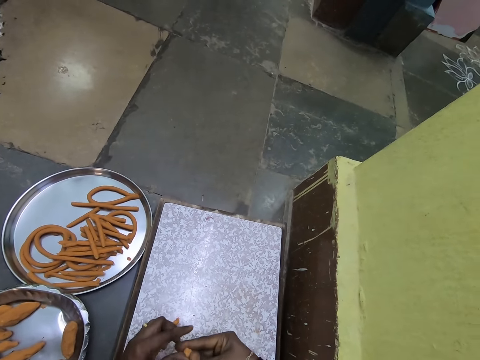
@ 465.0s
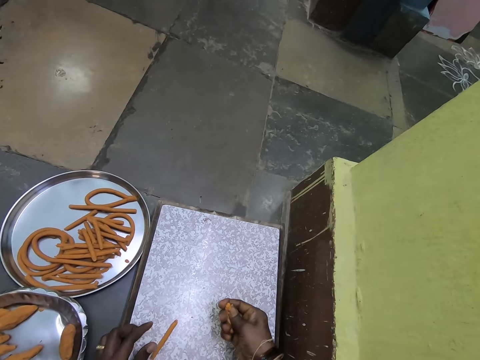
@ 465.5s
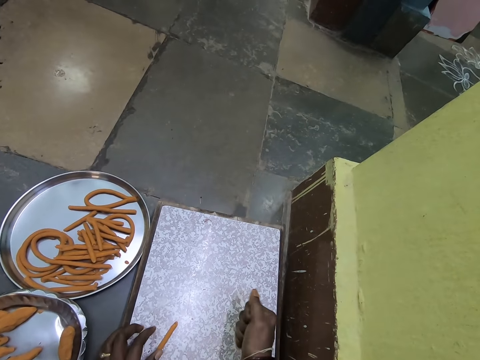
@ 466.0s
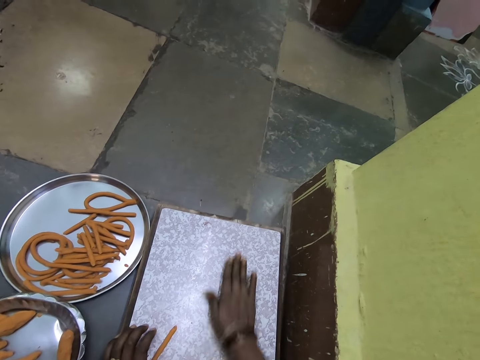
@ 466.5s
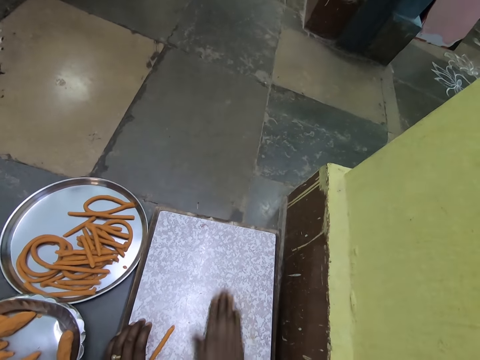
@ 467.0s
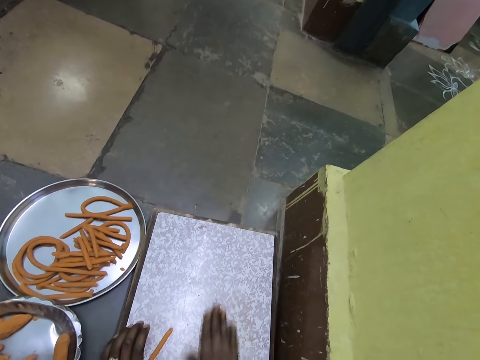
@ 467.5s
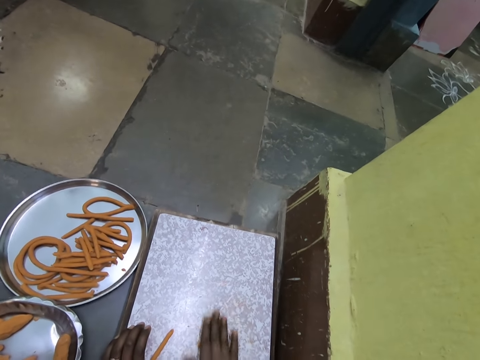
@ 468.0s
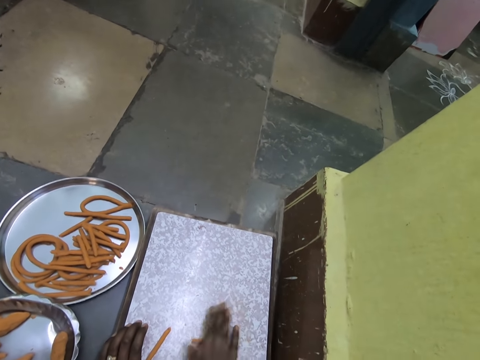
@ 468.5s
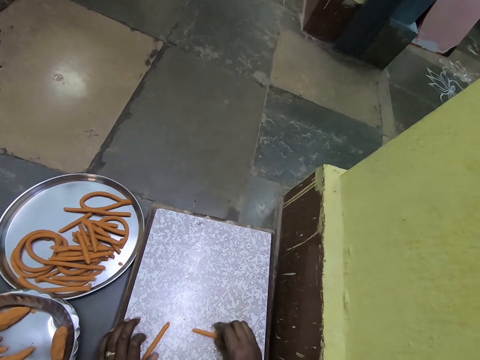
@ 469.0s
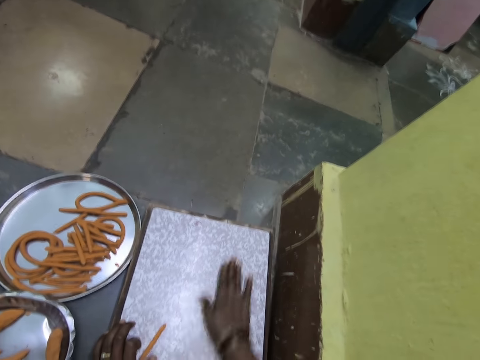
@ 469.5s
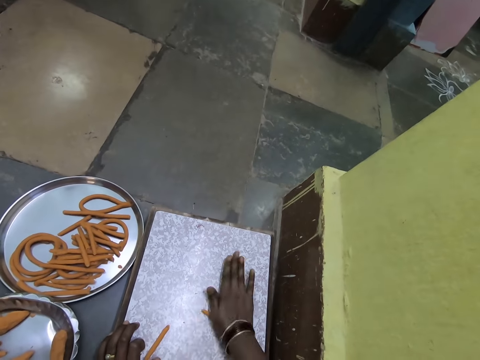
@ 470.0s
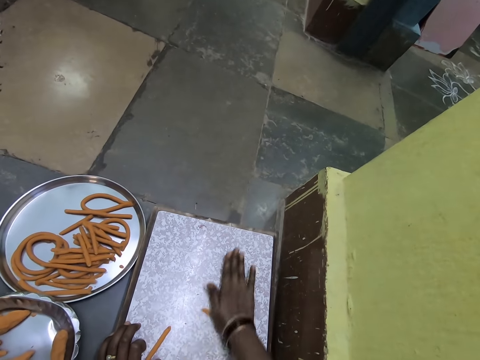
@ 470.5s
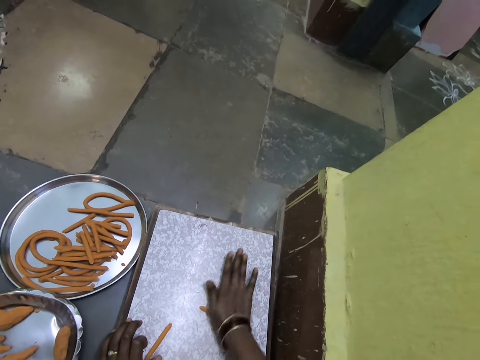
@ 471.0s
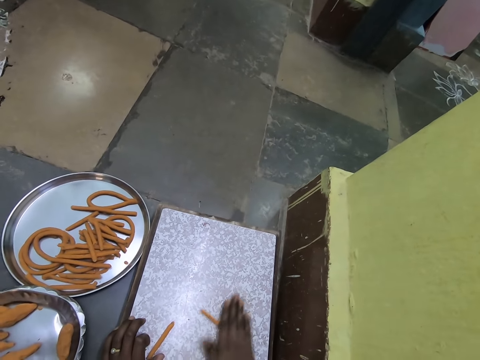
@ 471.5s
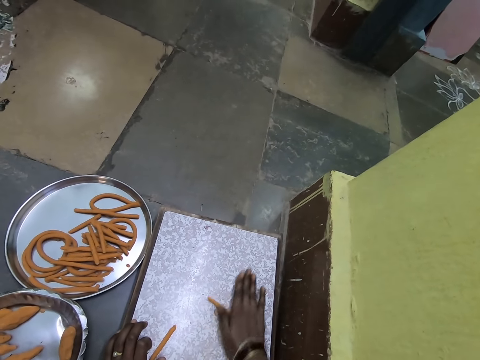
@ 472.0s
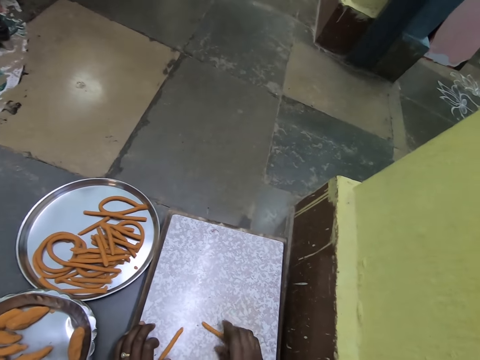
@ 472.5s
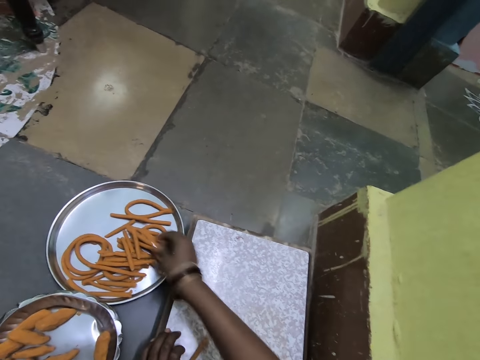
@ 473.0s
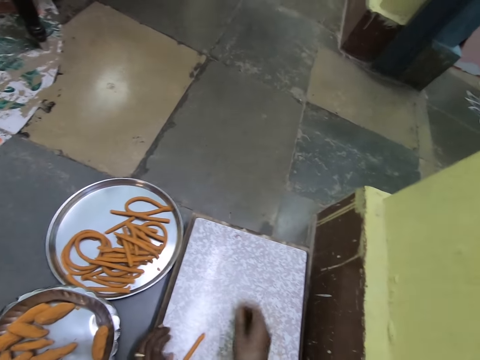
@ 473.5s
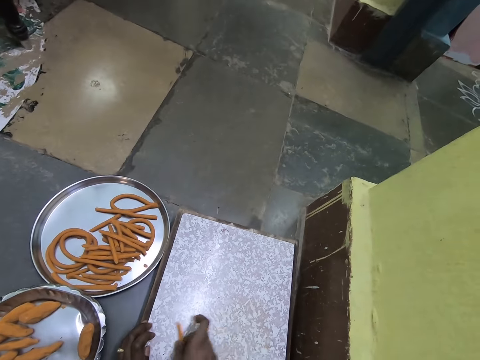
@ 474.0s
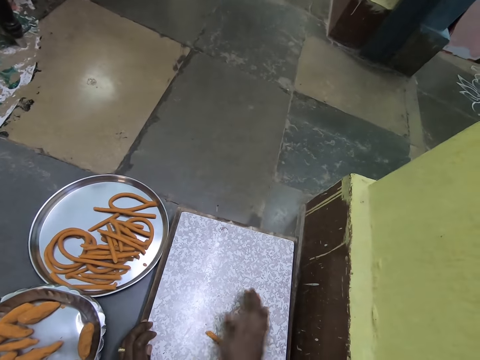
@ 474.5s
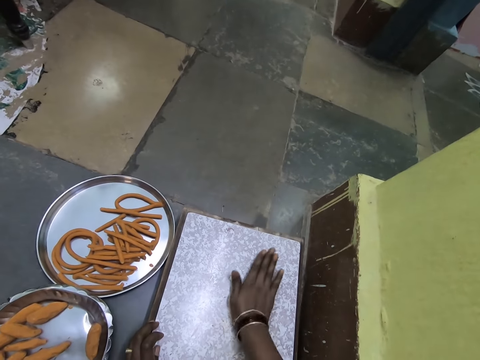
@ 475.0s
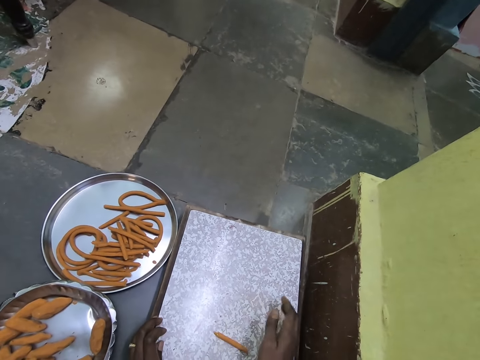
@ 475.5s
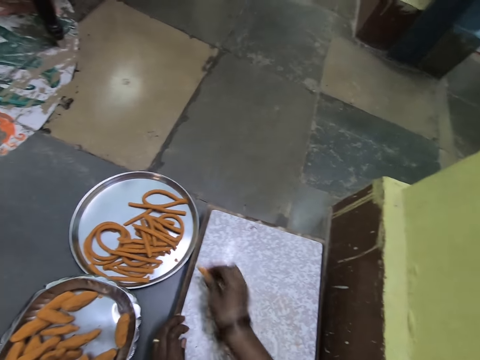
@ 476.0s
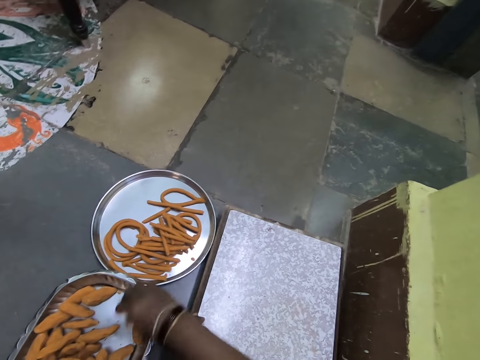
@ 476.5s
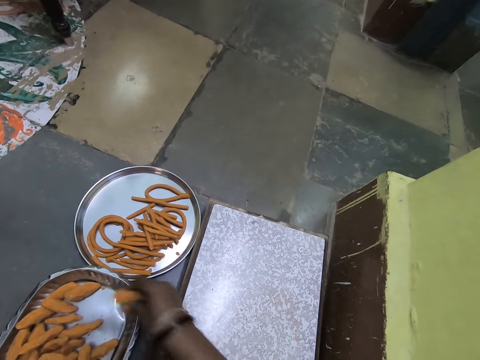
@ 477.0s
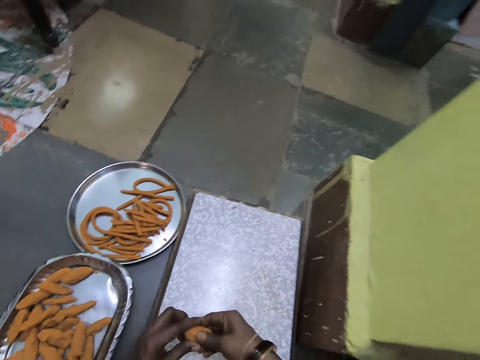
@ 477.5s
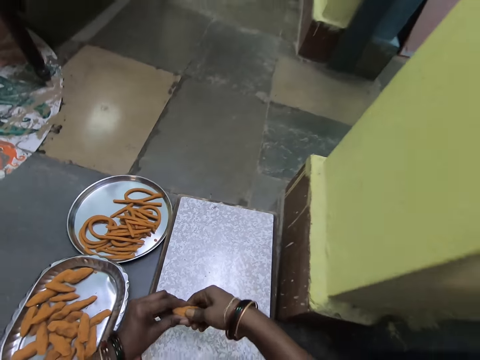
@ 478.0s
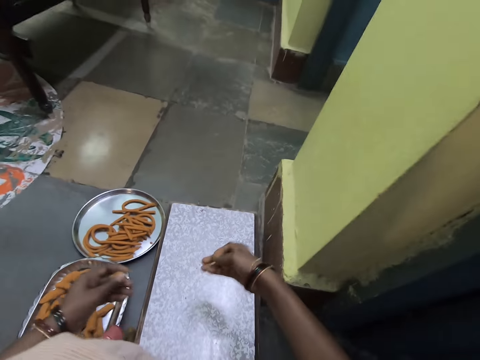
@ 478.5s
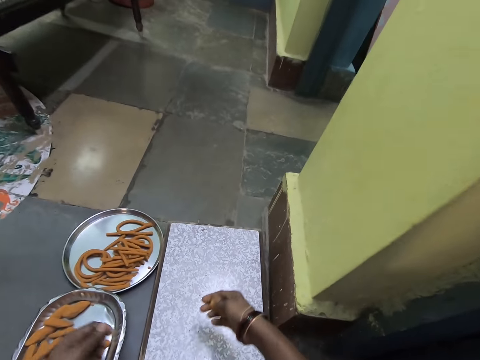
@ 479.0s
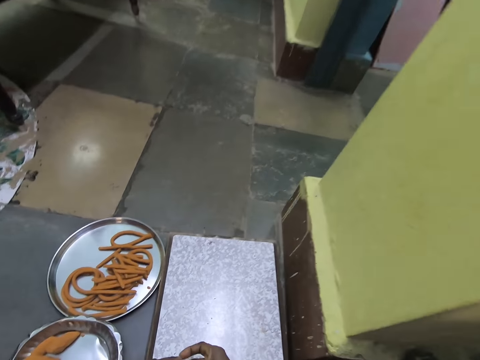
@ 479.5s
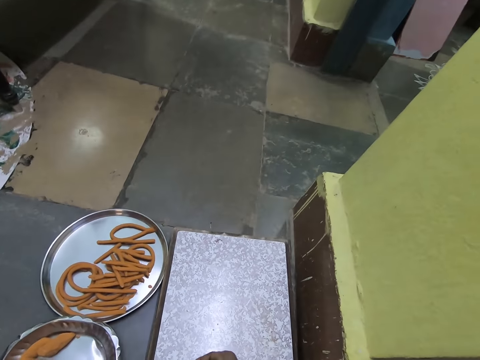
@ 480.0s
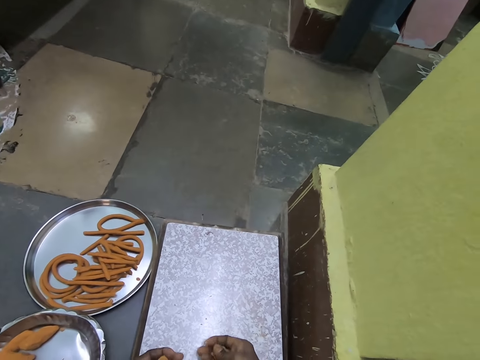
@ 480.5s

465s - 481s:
The camera wearer kneads the dough with his hand. He rolls the dough with his hand. He puts the rolled dough on the tray. He rolls the dough with his hand. He puts the rolled dough on the tray. He picks the dough from the tray. He cuts the dough with his hands. He kneads the dough.

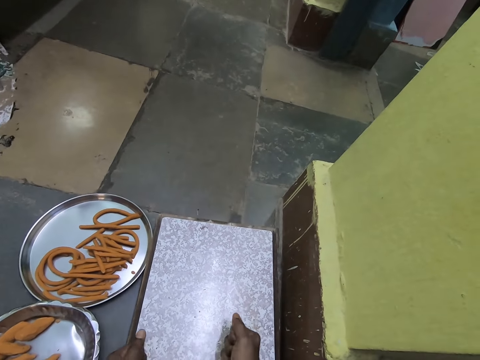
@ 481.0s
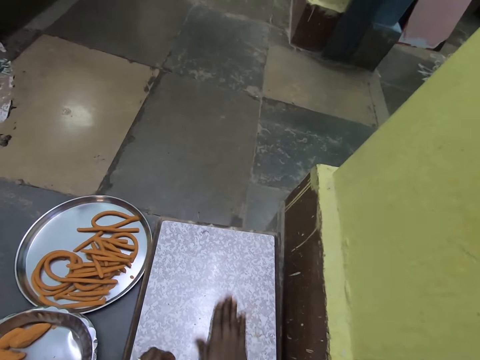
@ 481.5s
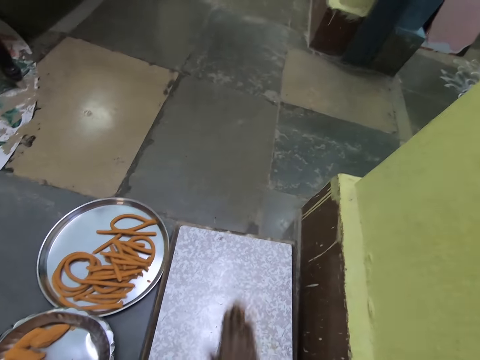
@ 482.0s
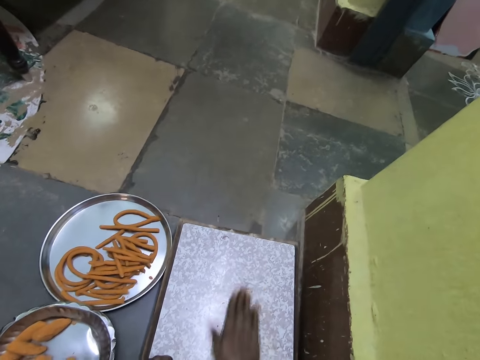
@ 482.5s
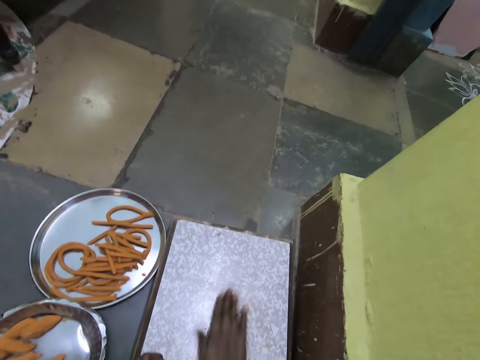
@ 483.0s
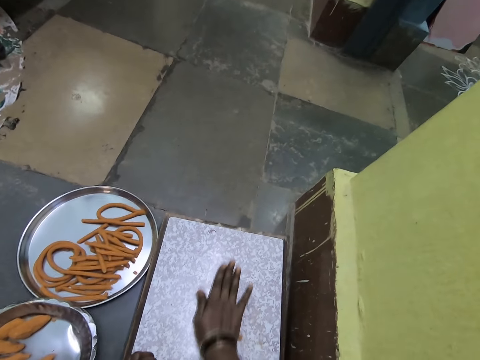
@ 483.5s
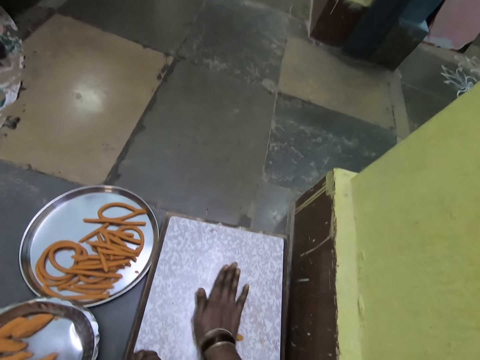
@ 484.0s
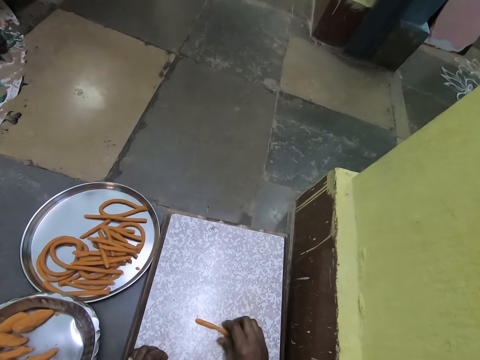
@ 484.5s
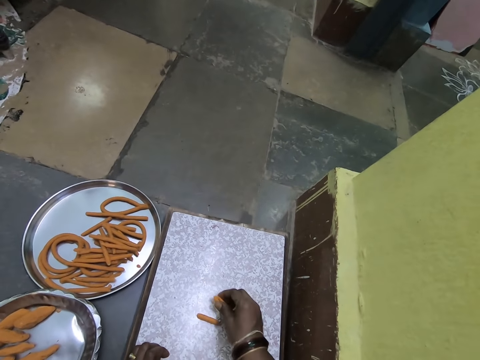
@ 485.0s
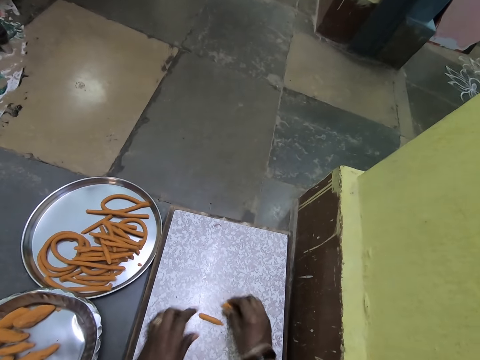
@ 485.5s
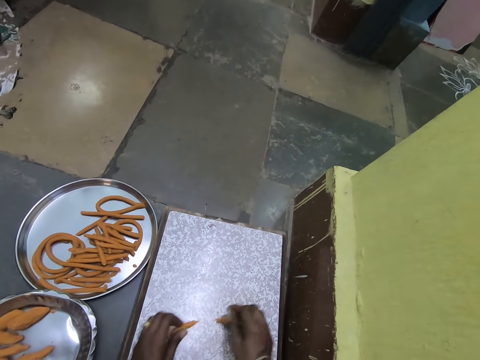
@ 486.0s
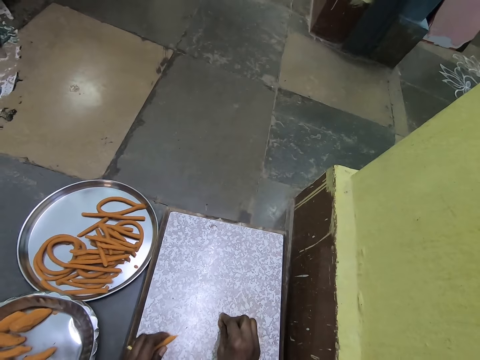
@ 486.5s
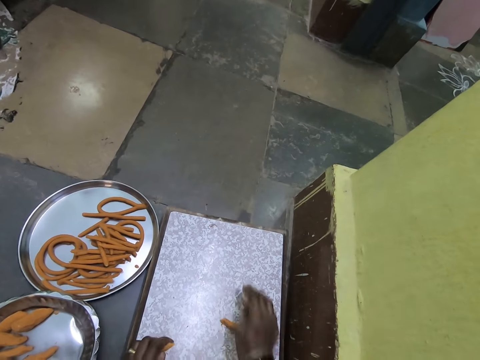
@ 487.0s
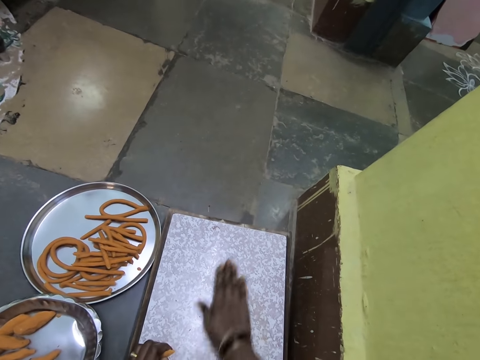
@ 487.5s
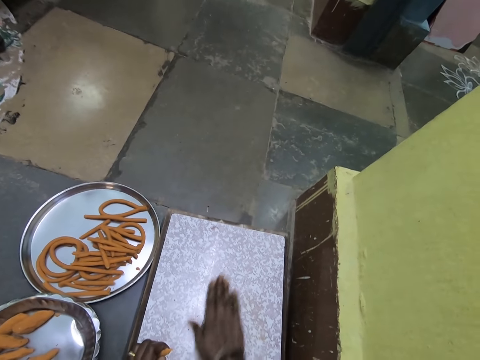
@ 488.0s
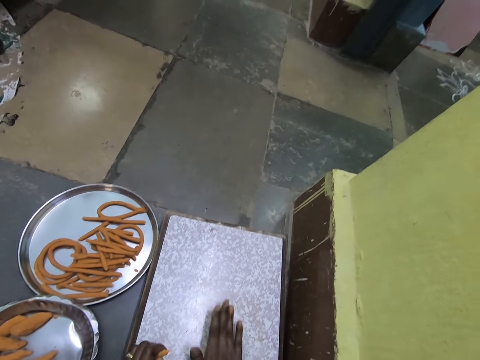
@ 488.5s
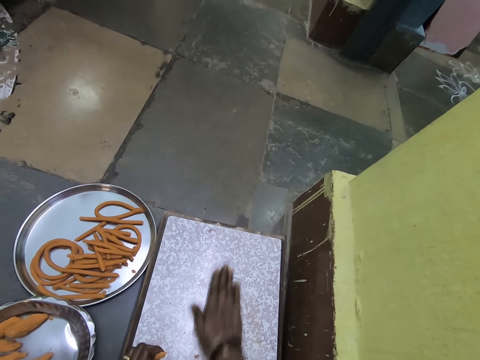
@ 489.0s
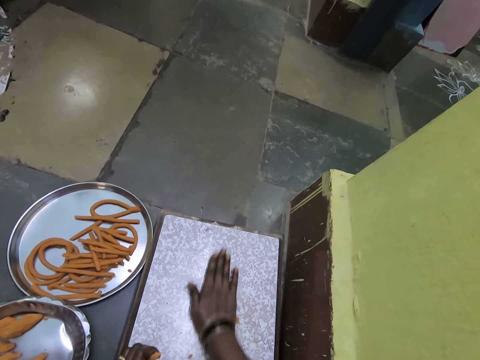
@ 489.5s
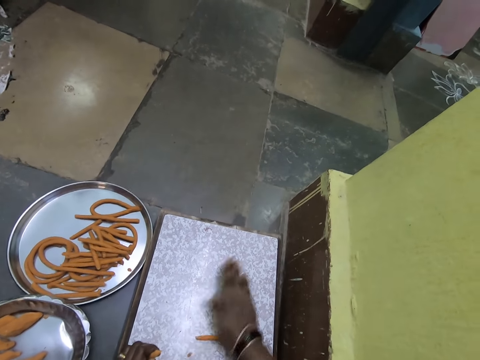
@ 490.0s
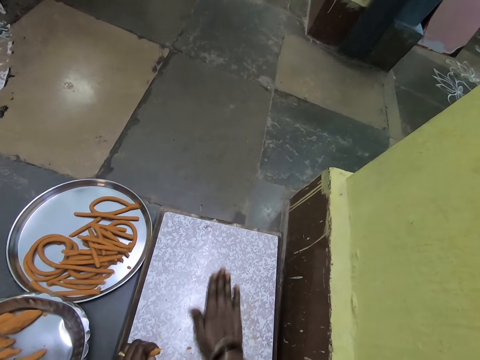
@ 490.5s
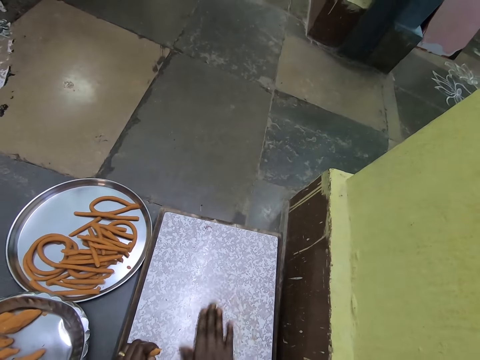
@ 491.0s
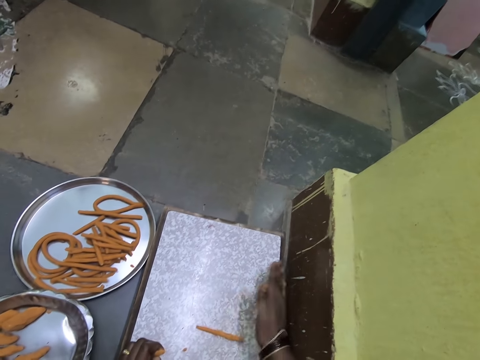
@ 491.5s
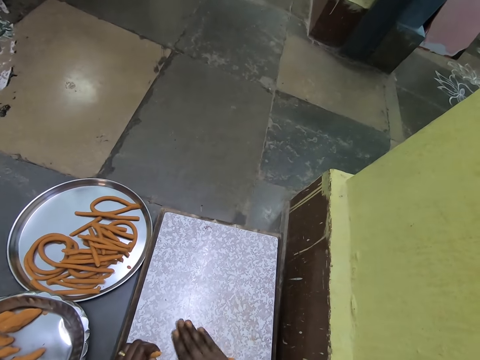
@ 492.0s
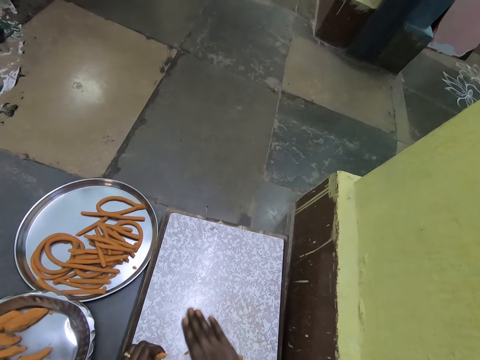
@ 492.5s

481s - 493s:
The camera wearer rolls the dough with his hand.
